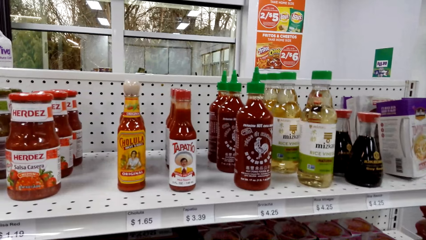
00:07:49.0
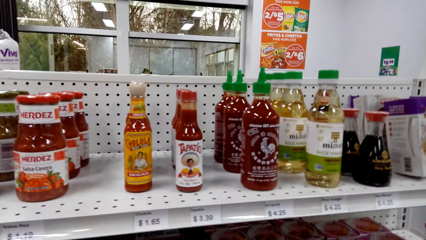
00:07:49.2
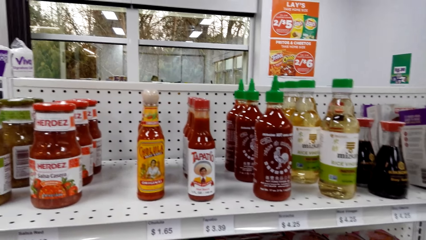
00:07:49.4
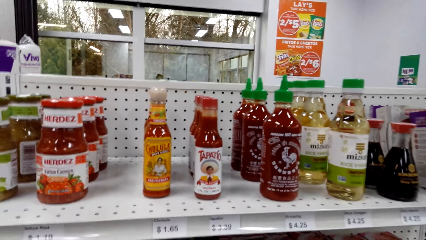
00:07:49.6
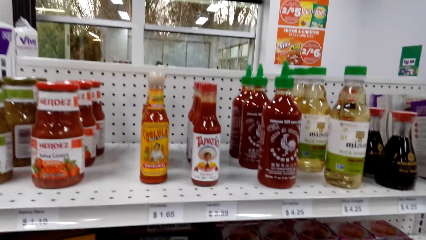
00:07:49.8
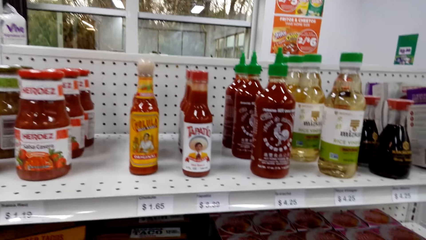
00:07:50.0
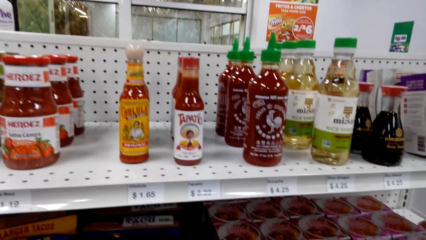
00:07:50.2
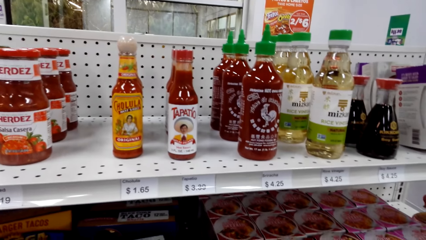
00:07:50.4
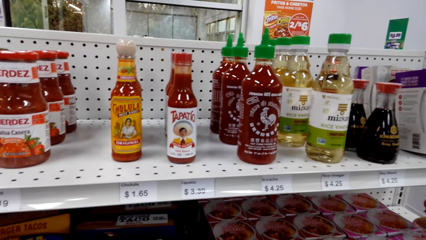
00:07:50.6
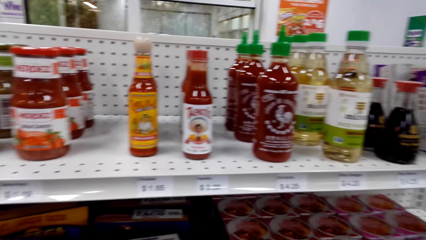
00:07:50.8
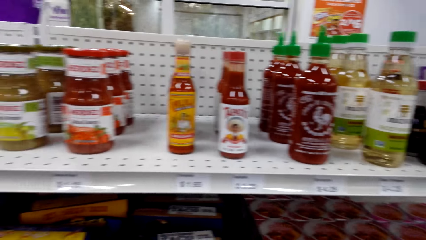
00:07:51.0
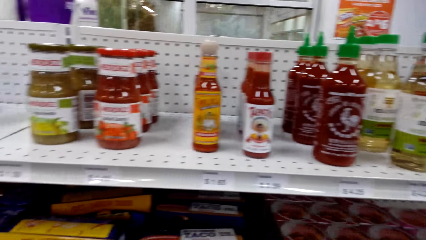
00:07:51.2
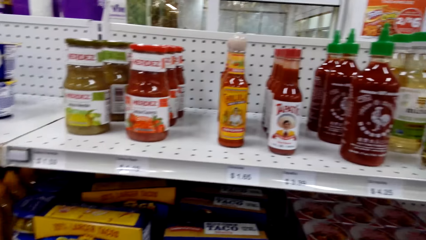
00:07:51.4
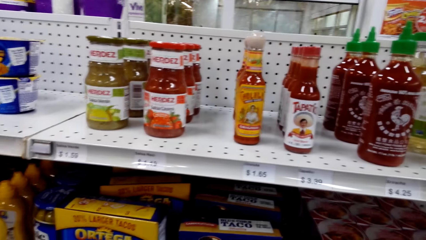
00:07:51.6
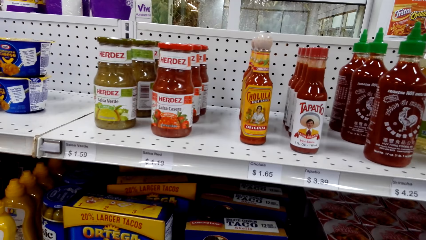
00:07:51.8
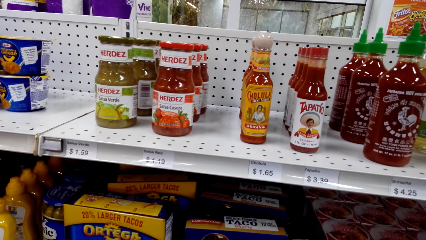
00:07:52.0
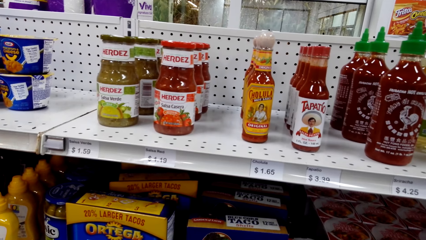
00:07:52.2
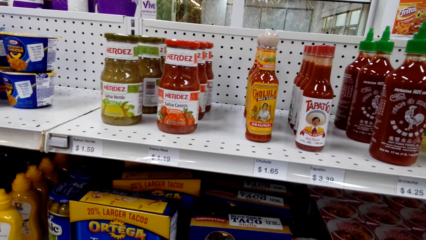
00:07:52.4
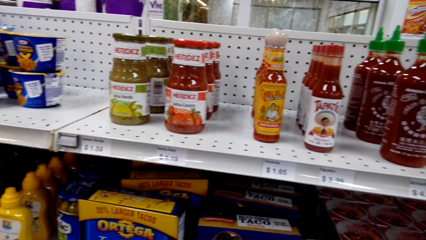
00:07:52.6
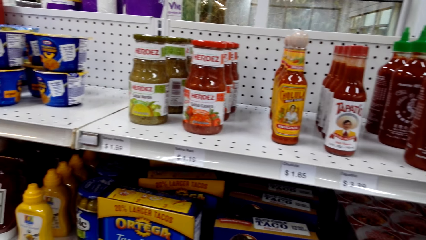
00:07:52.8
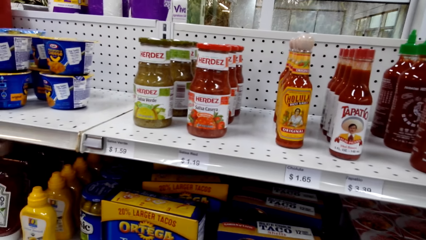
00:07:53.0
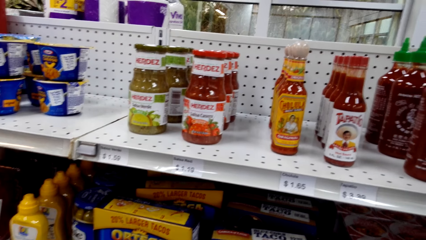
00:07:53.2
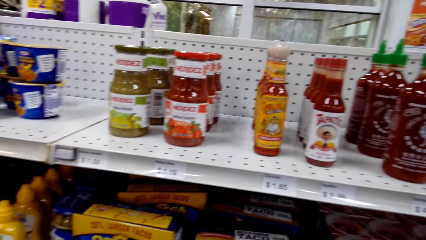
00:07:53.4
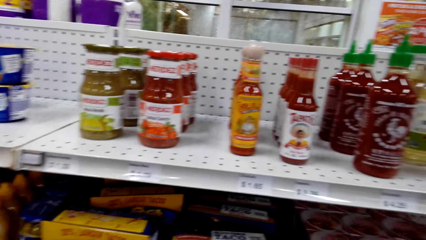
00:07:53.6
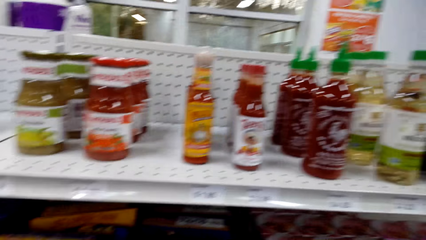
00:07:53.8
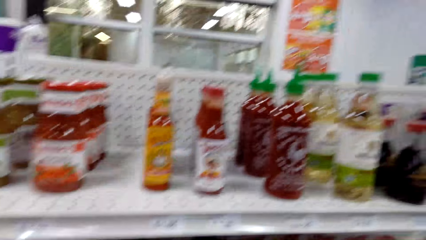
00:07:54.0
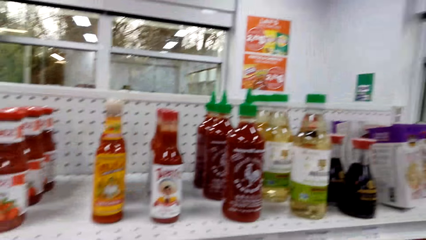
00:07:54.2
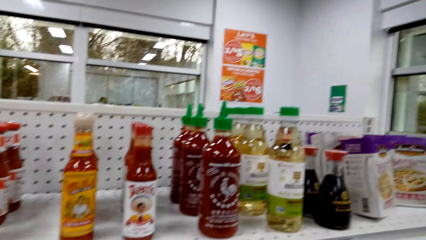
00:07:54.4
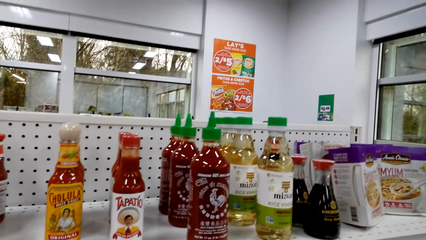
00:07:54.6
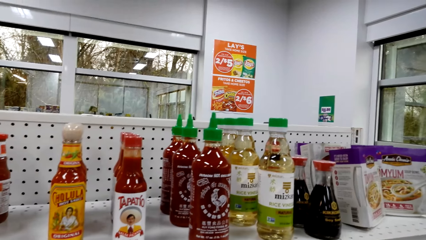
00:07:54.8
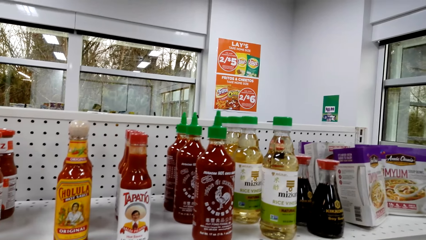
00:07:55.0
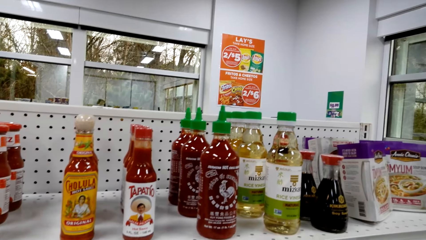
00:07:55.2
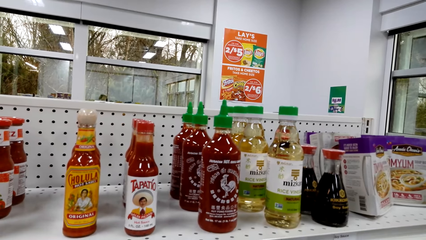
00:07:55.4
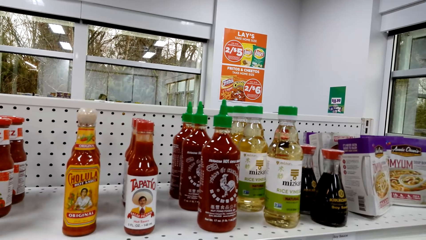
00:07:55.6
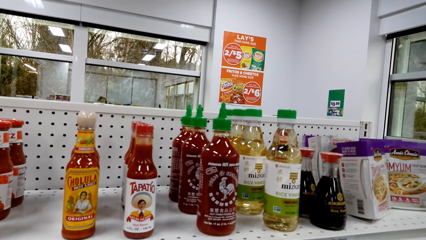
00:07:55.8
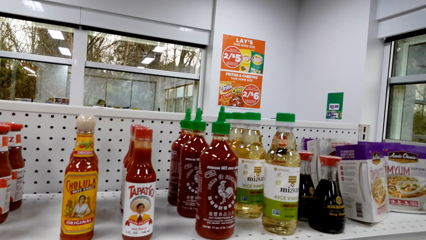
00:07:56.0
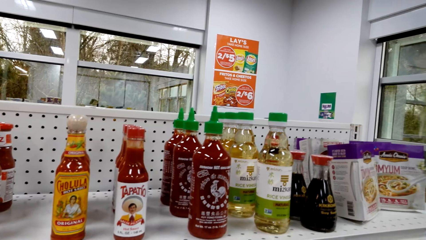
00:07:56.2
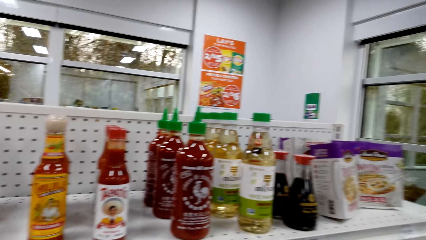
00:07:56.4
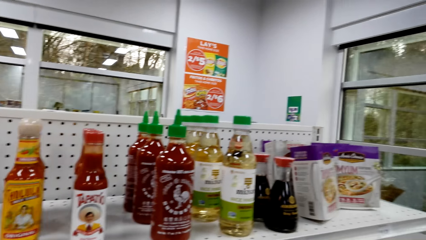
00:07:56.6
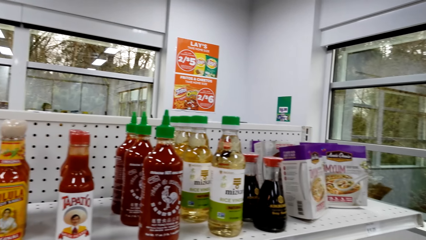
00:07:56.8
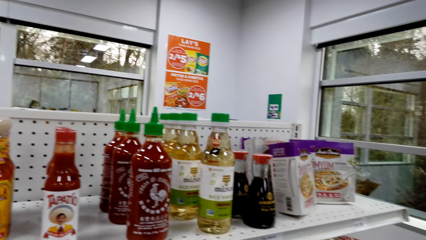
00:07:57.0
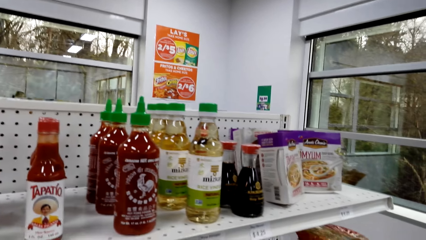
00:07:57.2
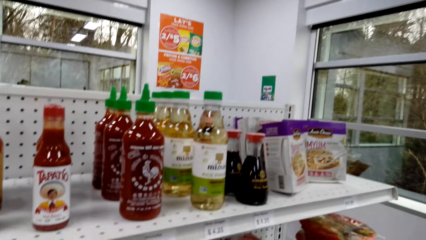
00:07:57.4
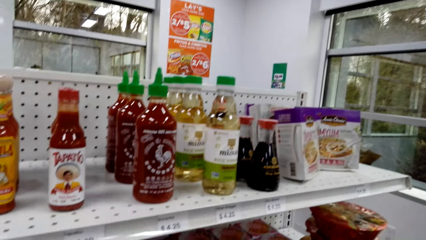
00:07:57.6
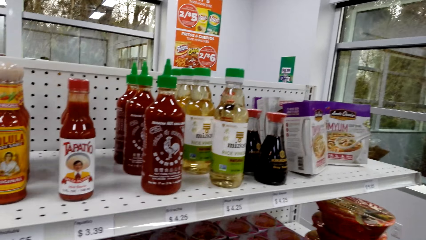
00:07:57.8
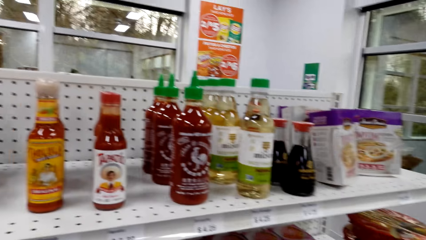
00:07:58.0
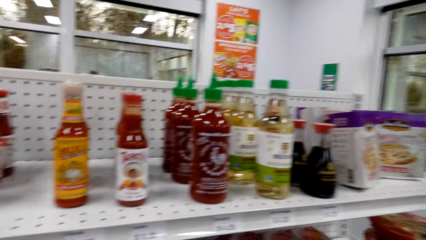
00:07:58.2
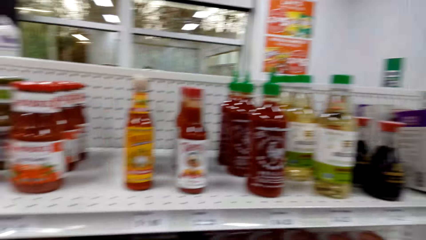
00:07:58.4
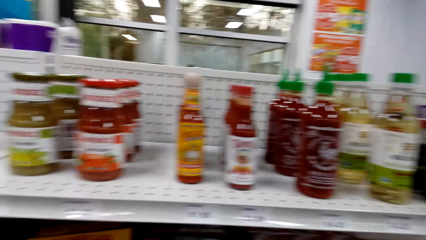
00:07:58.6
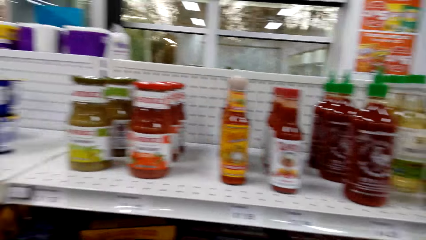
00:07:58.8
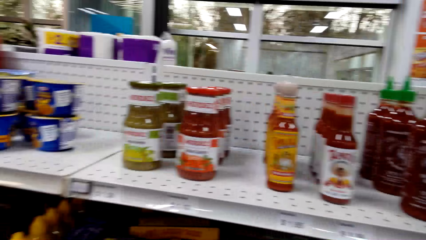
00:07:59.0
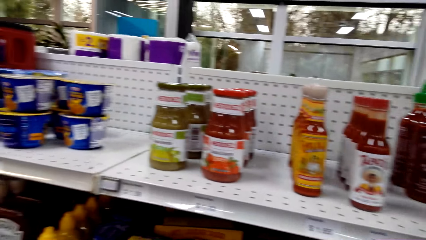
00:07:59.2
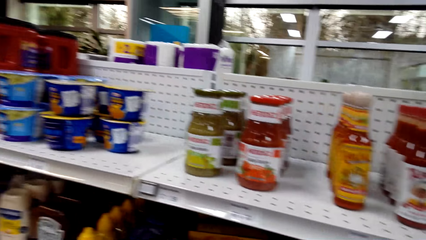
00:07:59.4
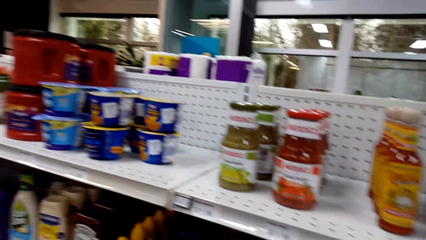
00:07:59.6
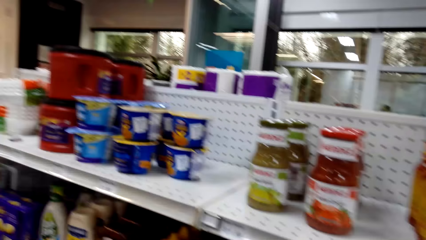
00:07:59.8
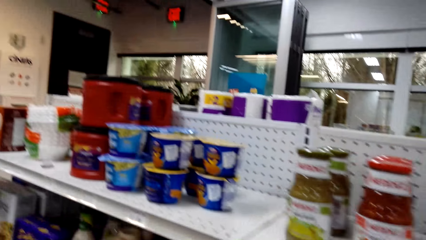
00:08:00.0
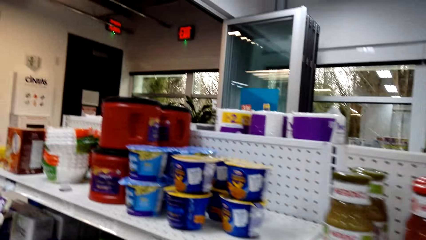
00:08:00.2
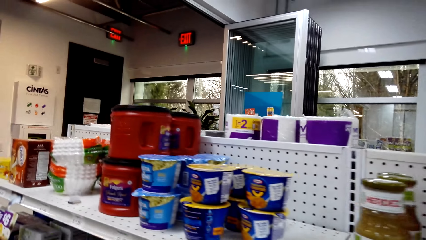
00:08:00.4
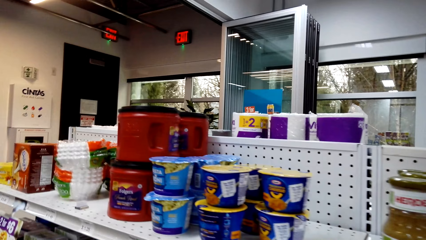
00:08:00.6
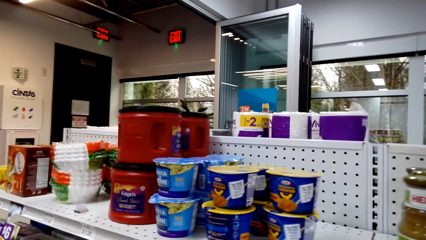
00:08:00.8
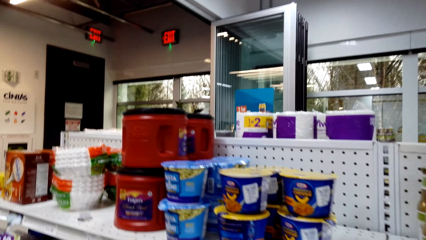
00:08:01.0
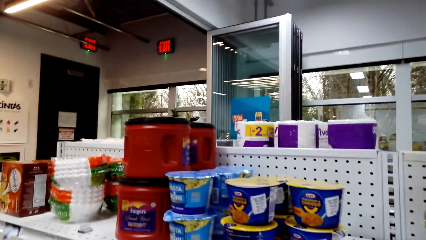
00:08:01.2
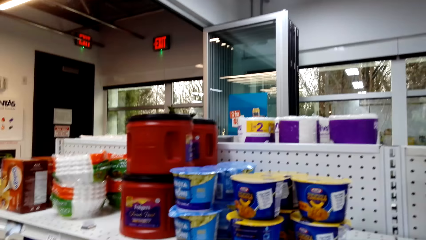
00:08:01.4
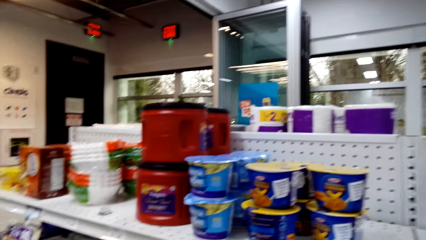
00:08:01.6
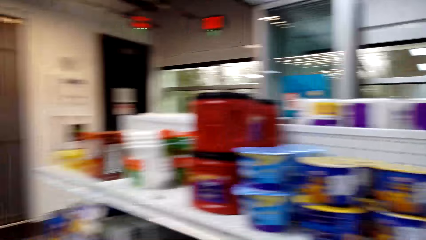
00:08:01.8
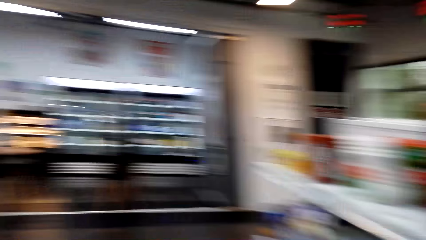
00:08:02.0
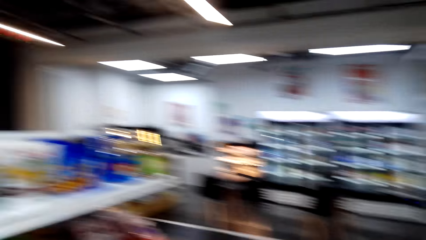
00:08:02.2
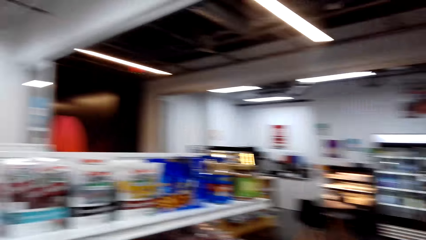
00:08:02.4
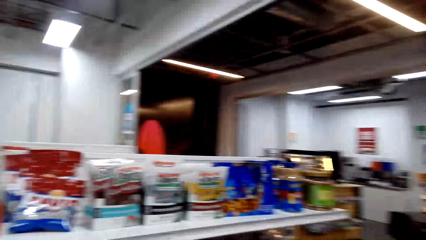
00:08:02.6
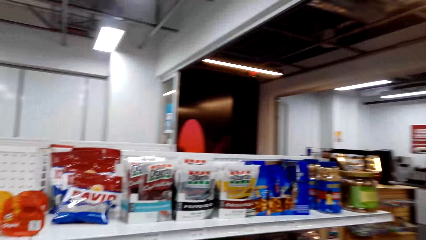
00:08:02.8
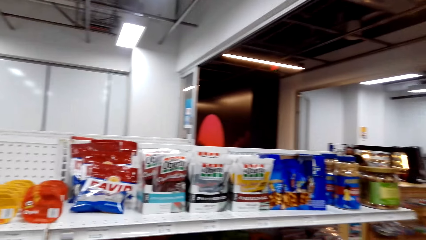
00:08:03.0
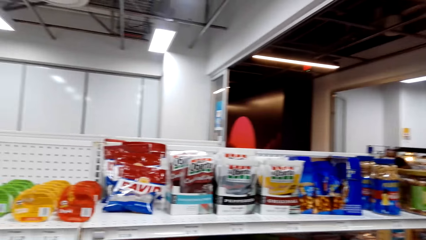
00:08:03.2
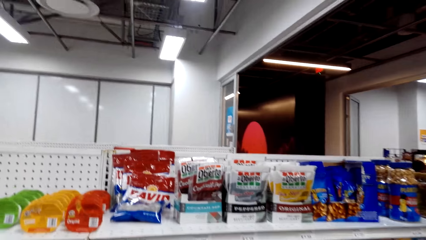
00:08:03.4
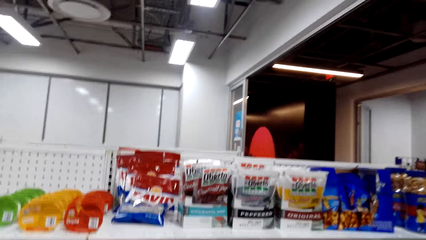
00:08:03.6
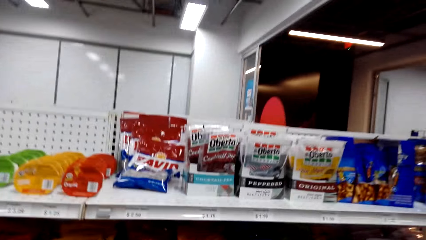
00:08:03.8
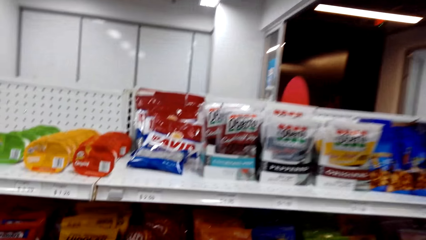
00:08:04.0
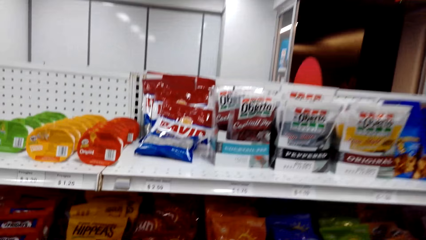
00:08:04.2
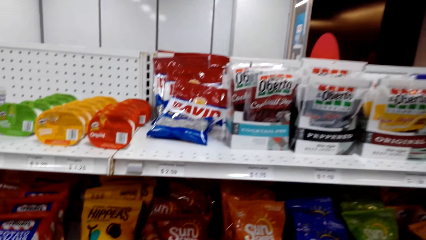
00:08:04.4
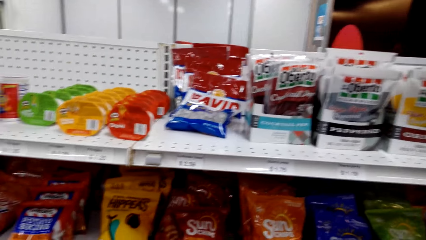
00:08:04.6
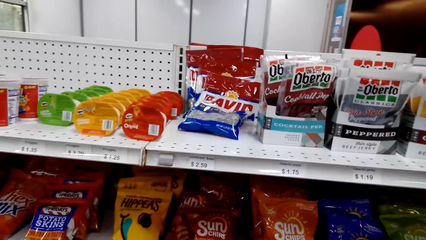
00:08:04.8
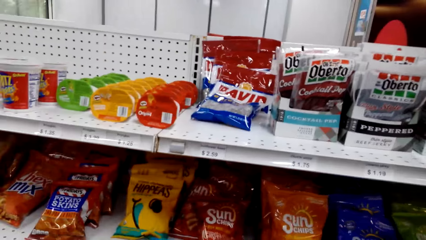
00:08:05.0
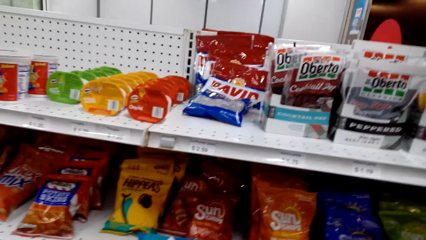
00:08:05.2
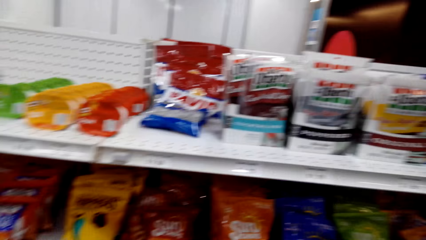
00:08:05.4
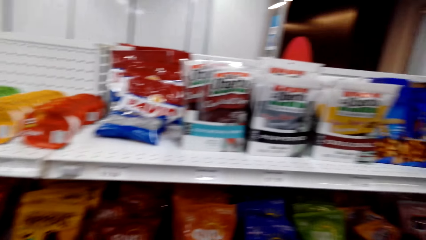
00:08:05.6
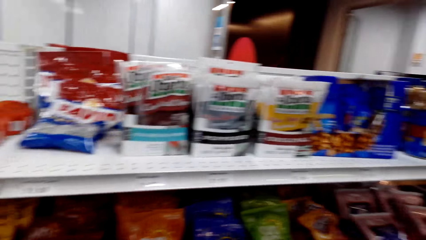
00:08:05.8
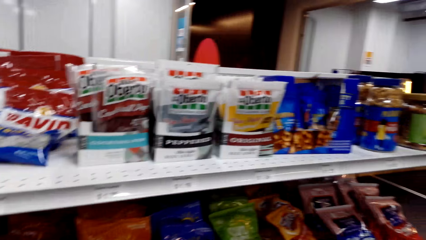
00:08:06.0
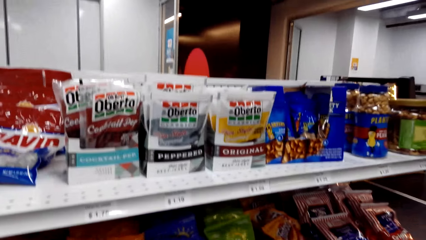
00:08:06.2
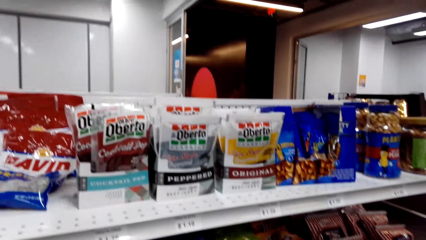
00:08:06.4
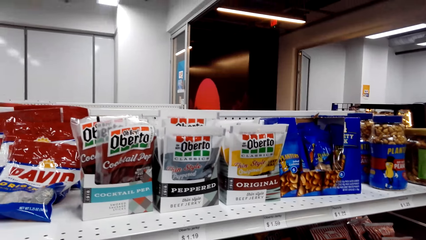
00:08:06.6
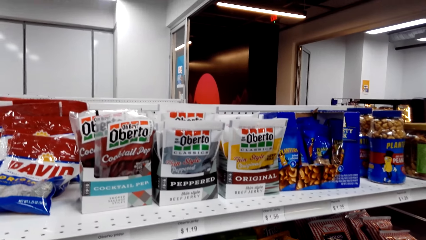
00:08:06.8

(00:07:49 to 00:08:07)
The camera wearer walks around the supermarket. They look at the shelf.
